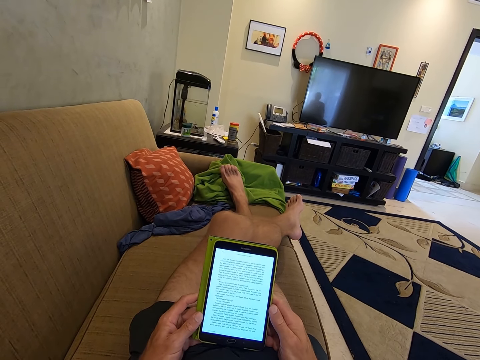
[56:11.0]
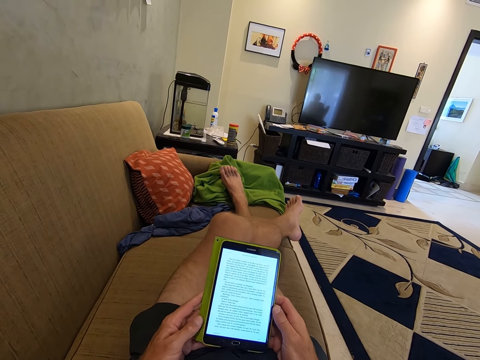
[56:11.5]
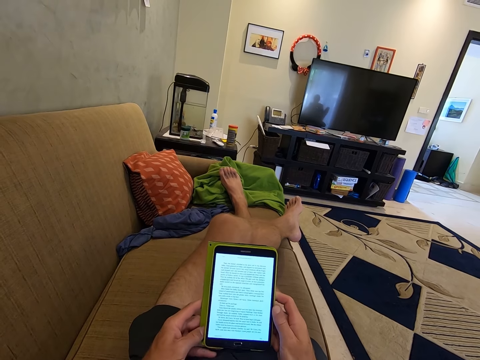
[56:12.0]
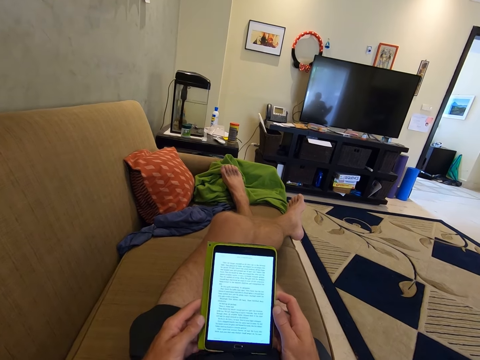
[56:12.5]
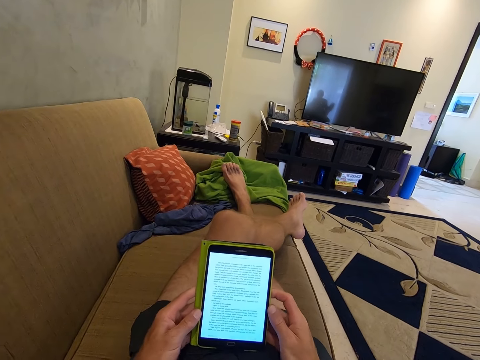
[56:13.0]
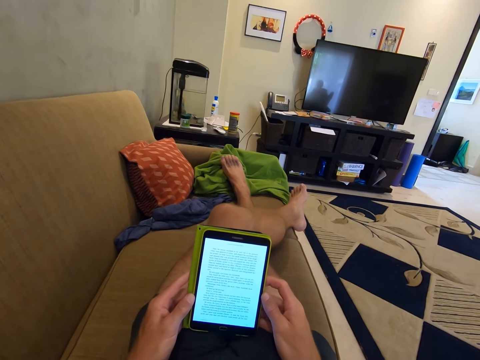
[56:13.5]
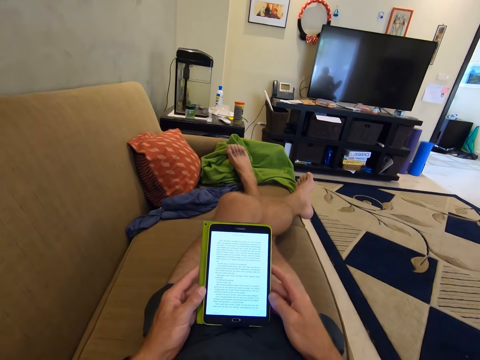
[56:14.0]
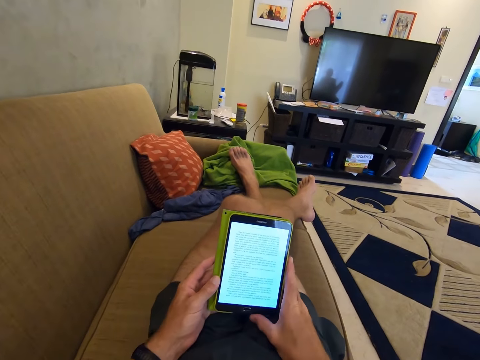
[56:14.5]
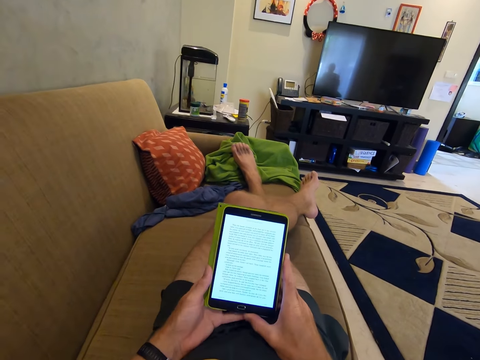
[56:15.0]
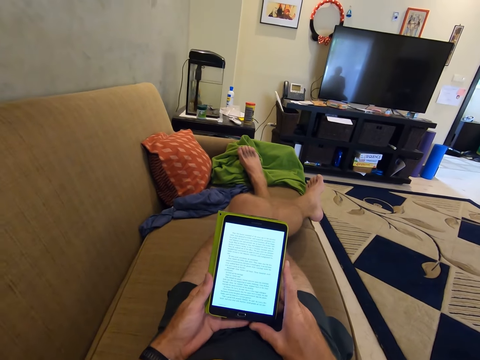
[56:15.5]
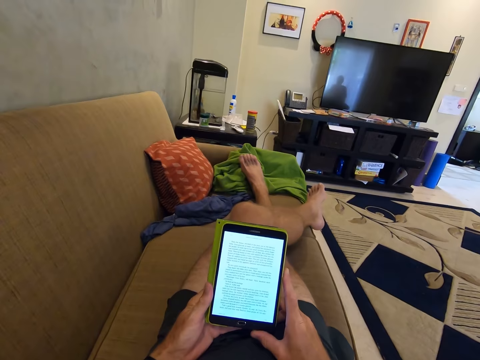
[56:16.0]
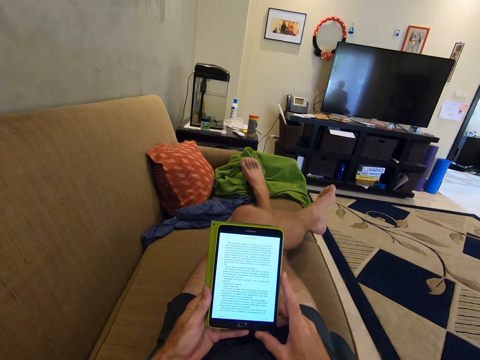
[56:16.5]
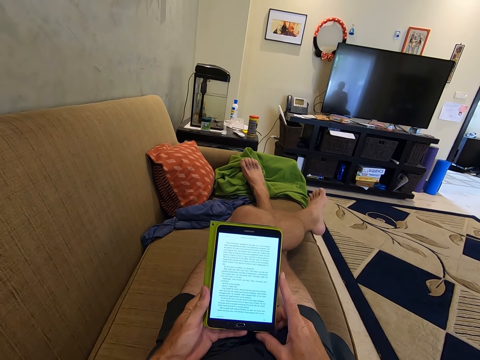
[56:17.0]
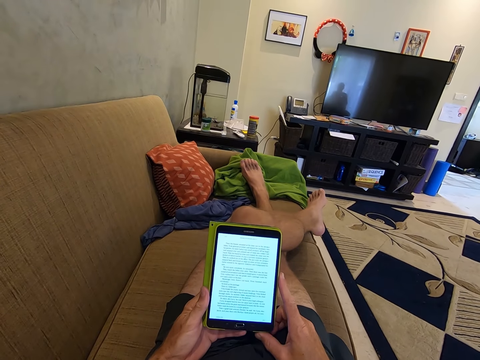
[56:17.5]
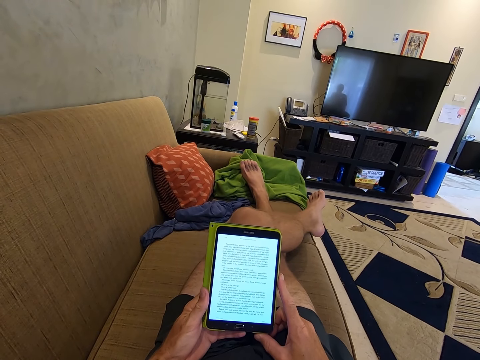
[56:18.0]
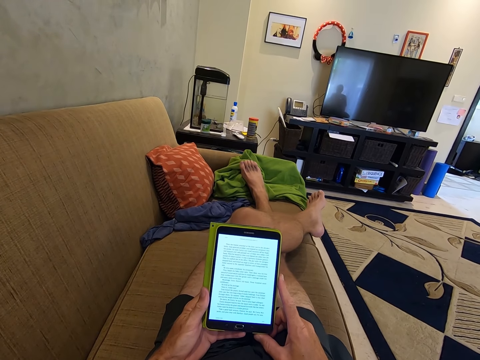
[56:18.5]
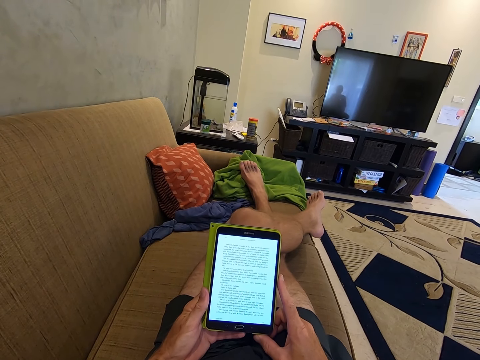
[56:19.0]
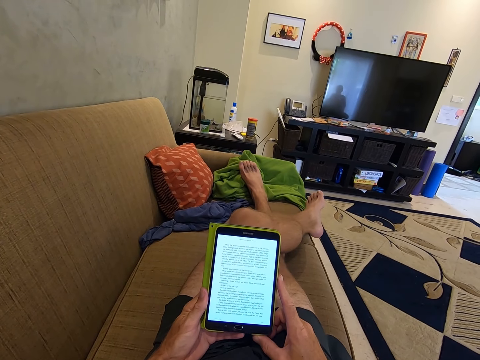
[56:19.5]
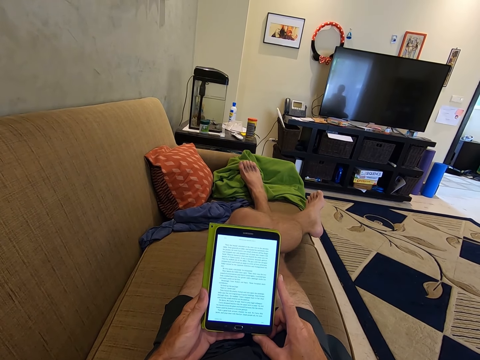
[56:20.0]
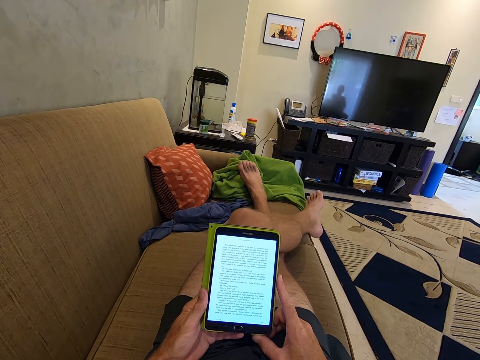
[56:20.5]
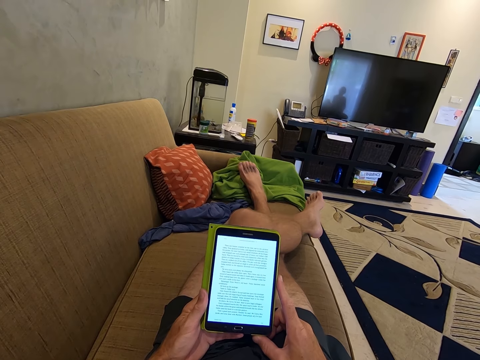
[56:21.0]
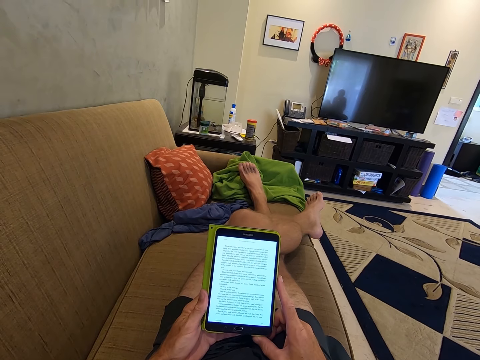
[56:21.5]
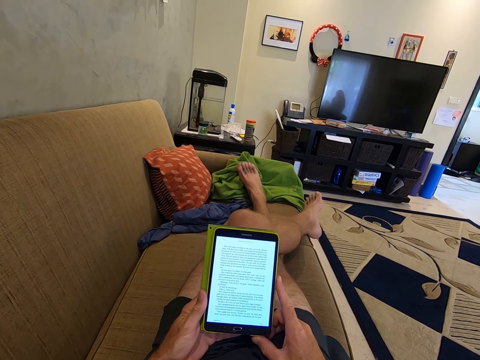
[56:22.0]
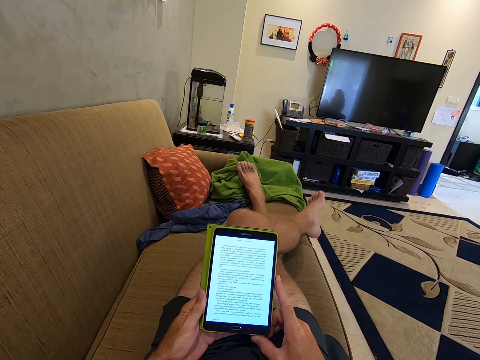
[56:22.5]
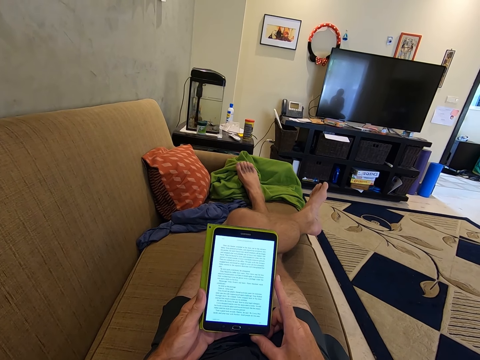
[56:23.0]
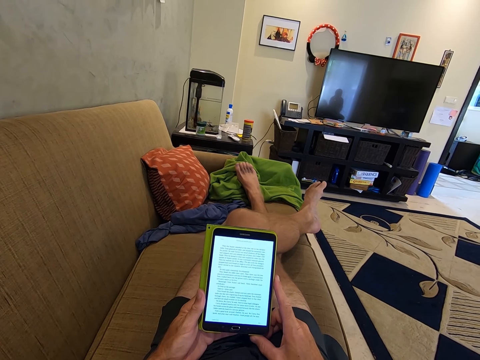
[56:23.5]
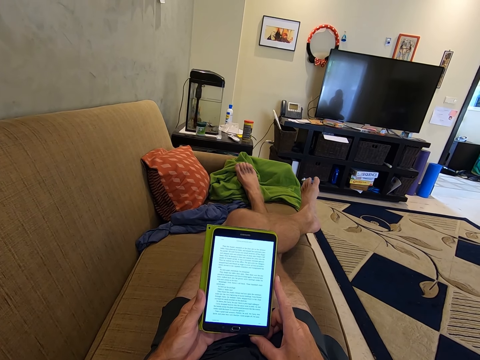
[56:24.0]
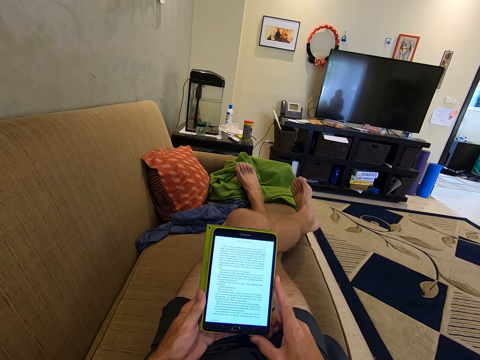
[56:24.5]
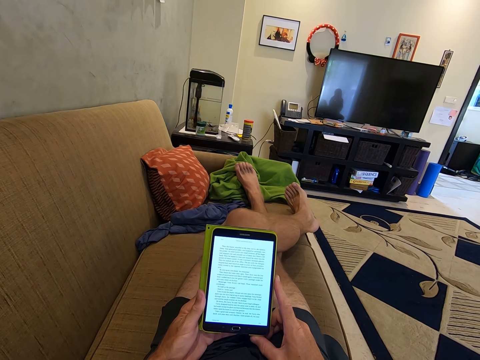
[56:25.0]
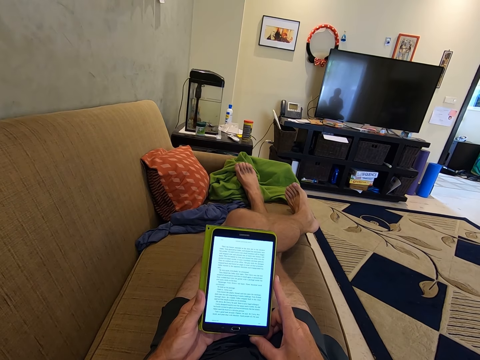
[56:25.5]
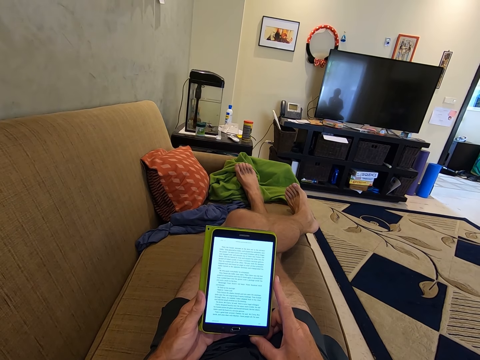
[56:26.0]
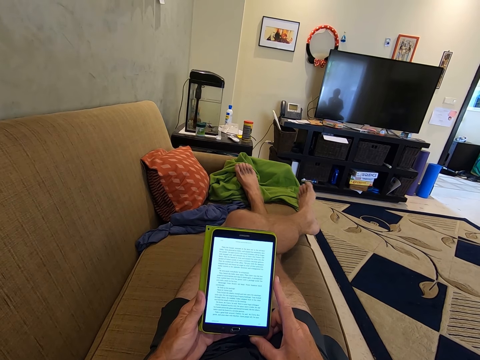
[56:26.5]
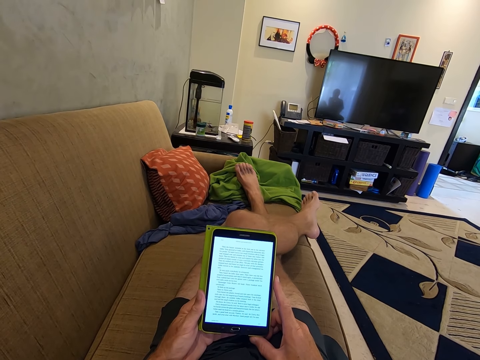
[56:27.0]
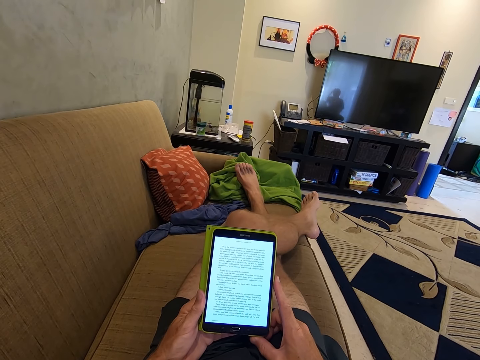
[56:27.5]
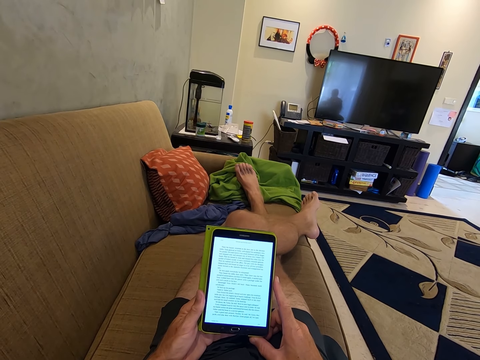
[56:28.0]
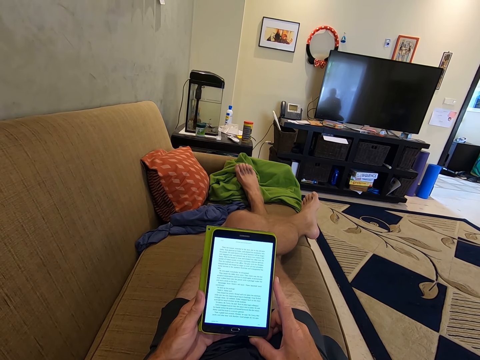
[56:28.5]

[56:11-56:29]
The camera wearer browses on the phone. They shake the leg. They twist the left leg. They browse on the phone.

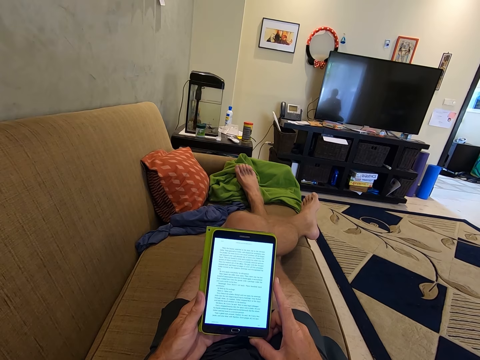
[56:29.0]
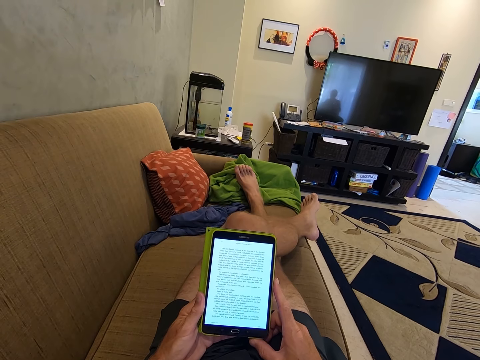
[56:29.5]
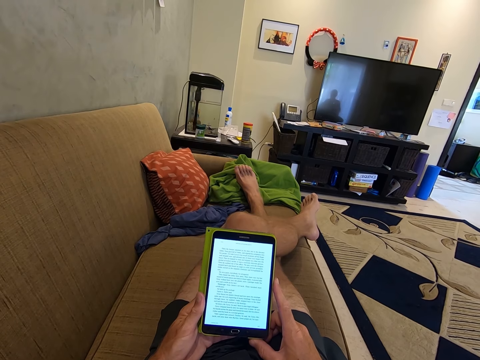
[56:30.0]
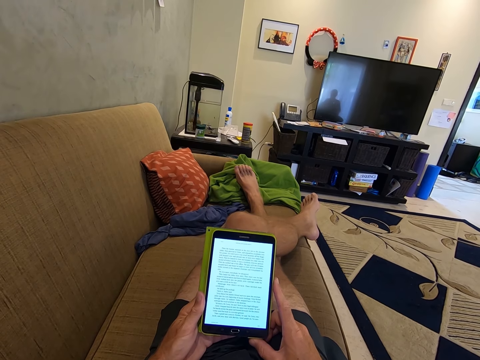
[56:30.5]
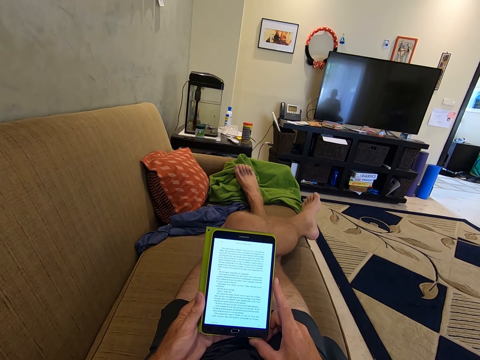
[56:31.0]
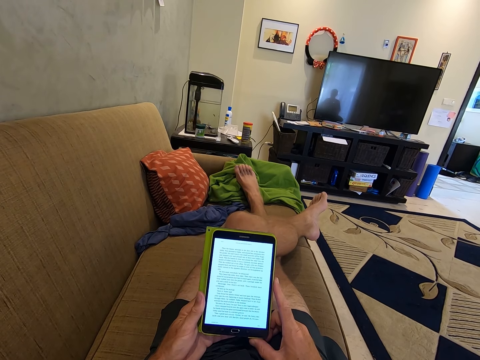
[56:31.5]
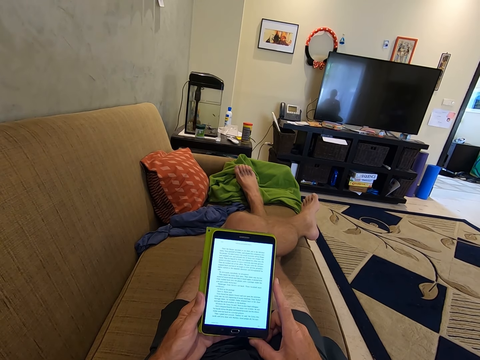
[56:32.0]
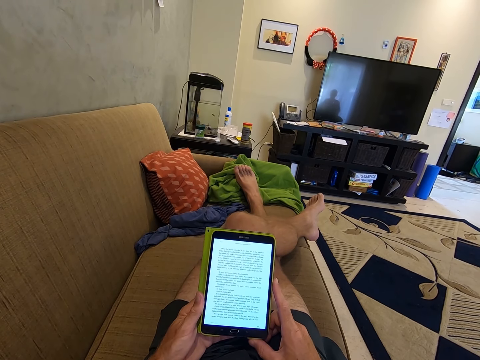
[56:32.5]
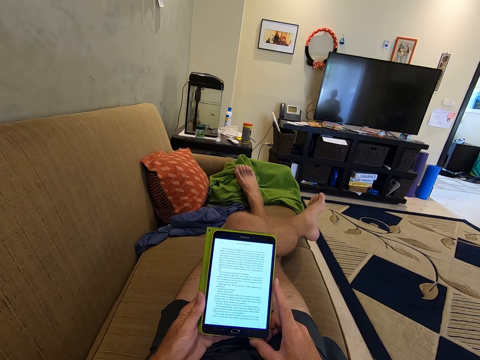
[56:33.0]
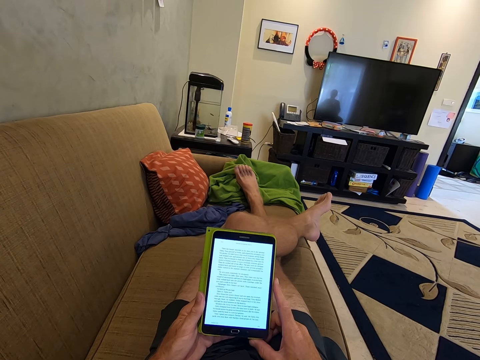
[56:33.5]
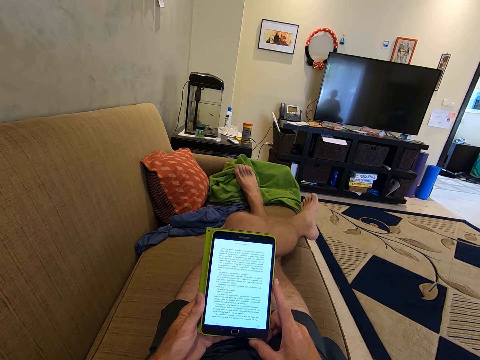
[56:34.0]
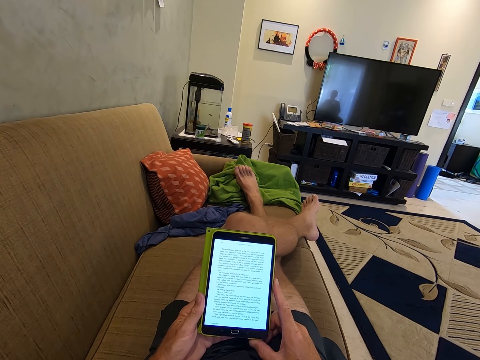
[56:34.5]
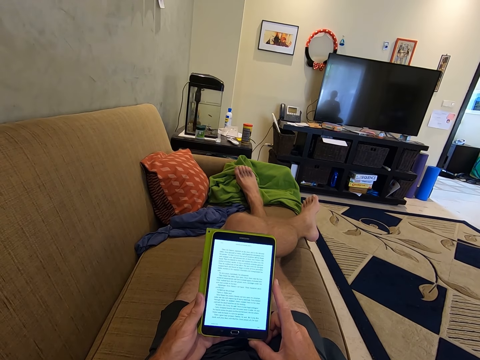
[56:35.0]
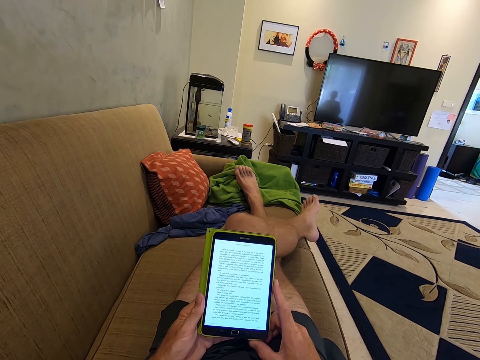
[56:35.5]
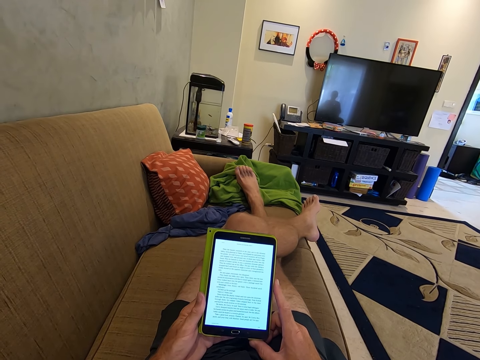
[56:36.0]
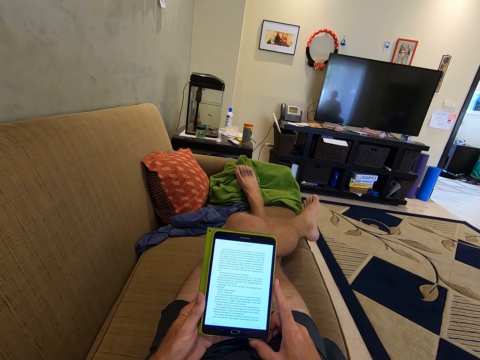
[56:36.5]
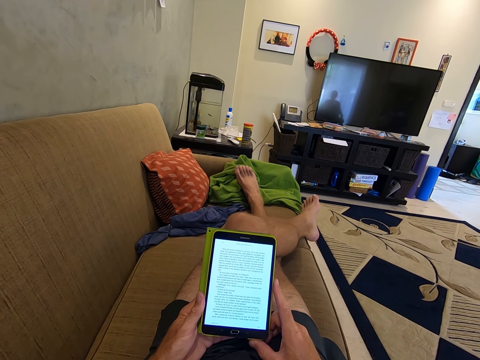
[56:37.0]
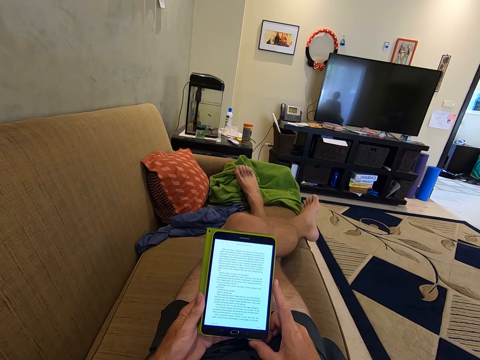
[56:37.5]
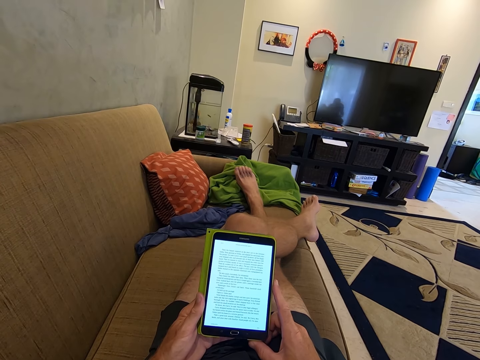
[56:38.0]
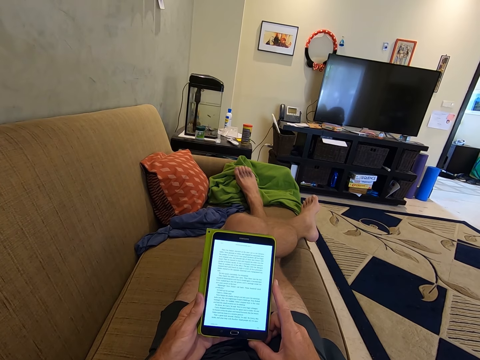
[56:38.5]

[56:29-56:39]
The camera wearer talks. They shake the leg. They browse on the phone. They talk.
